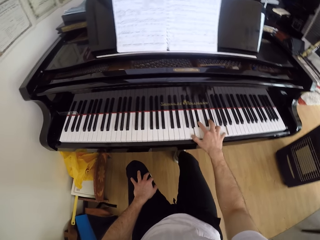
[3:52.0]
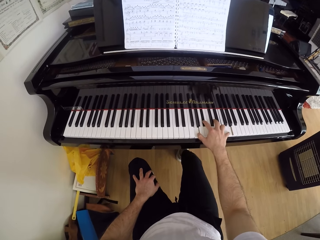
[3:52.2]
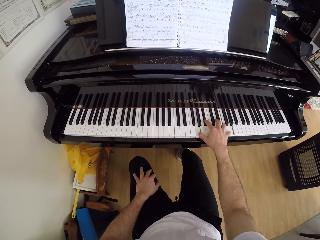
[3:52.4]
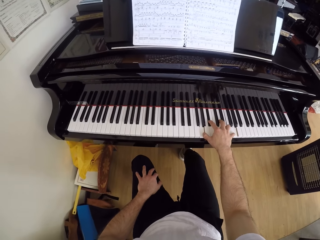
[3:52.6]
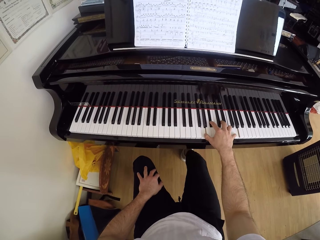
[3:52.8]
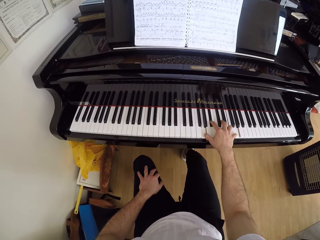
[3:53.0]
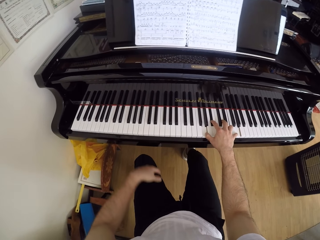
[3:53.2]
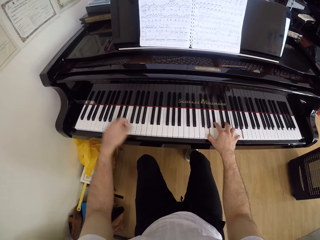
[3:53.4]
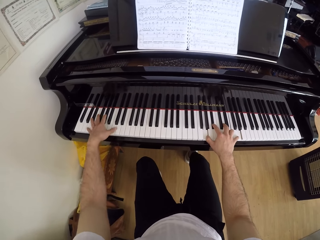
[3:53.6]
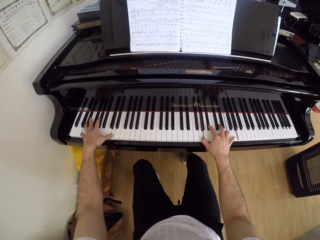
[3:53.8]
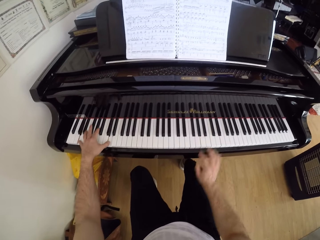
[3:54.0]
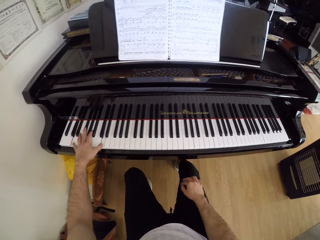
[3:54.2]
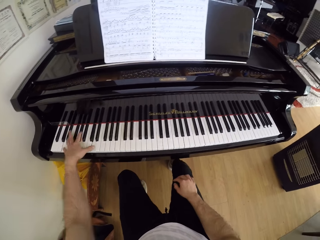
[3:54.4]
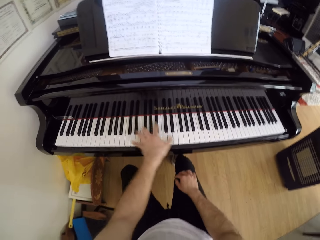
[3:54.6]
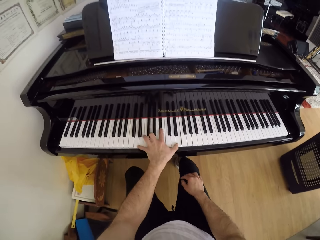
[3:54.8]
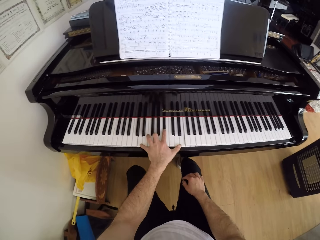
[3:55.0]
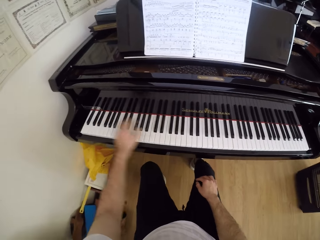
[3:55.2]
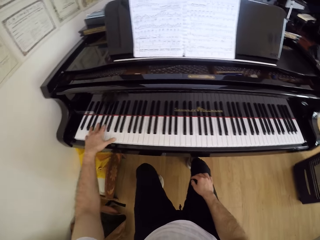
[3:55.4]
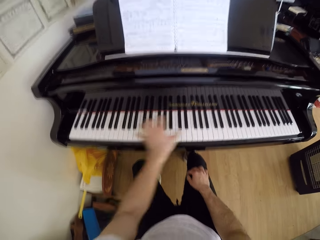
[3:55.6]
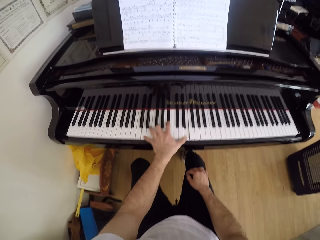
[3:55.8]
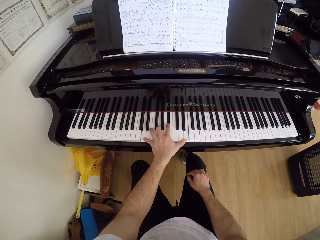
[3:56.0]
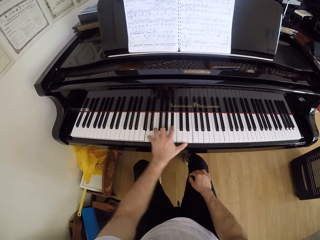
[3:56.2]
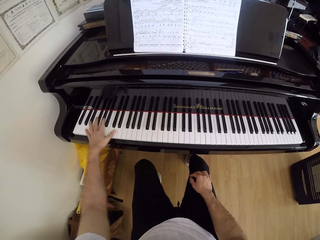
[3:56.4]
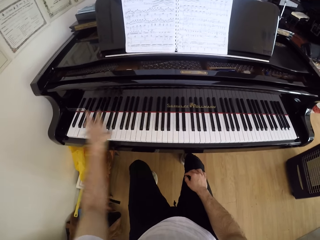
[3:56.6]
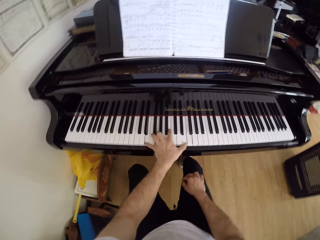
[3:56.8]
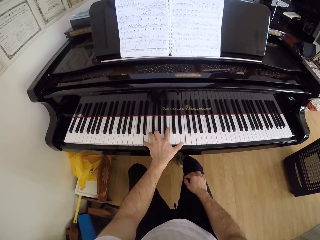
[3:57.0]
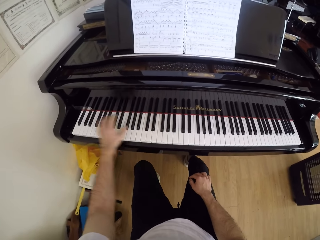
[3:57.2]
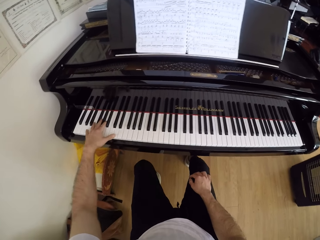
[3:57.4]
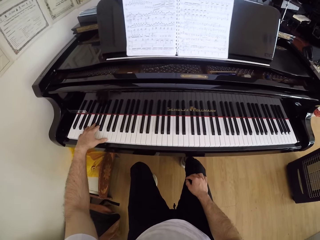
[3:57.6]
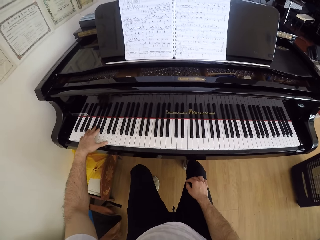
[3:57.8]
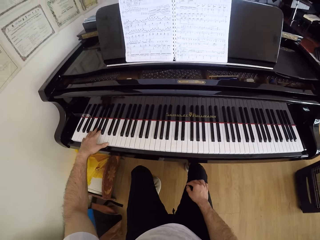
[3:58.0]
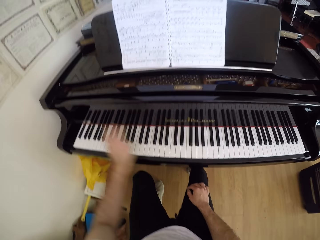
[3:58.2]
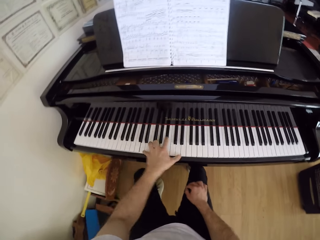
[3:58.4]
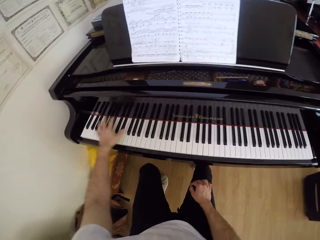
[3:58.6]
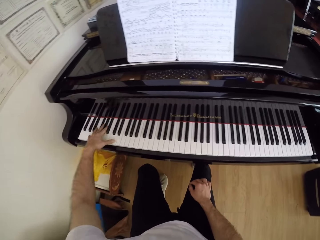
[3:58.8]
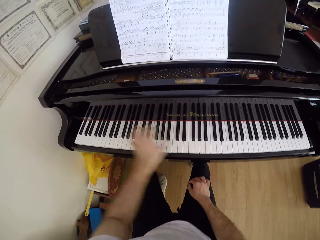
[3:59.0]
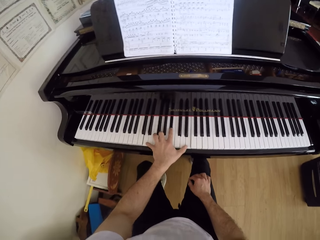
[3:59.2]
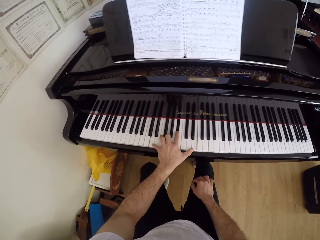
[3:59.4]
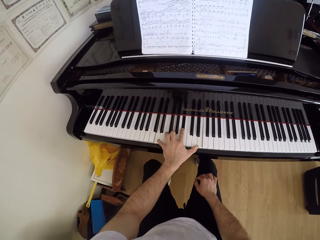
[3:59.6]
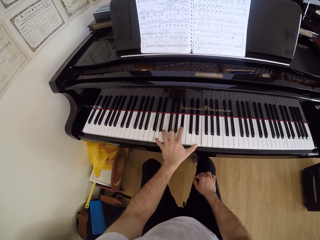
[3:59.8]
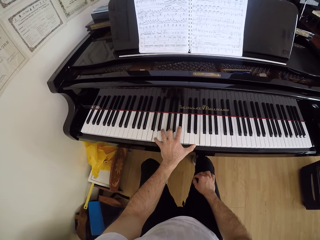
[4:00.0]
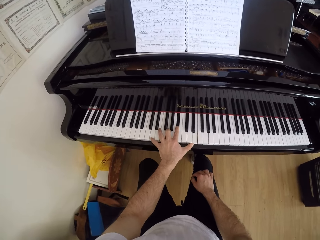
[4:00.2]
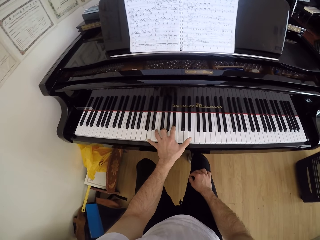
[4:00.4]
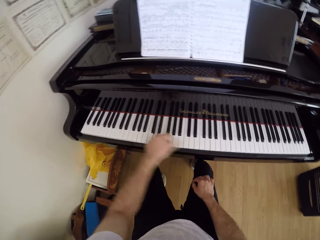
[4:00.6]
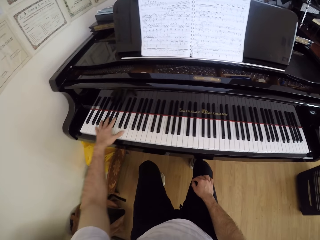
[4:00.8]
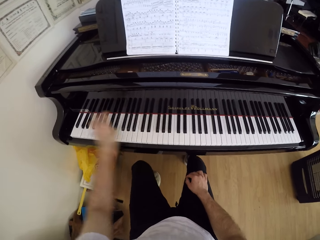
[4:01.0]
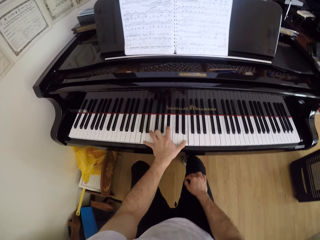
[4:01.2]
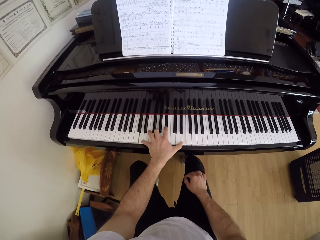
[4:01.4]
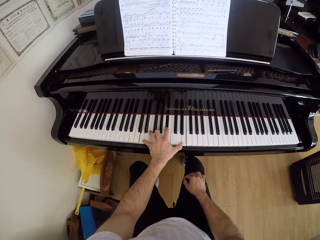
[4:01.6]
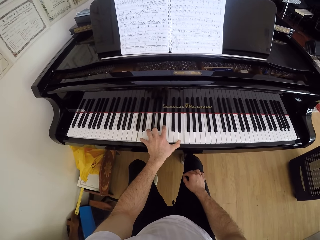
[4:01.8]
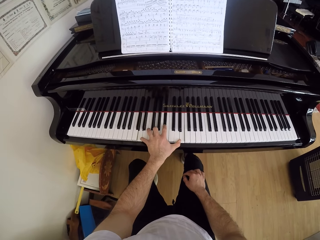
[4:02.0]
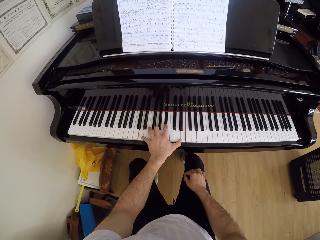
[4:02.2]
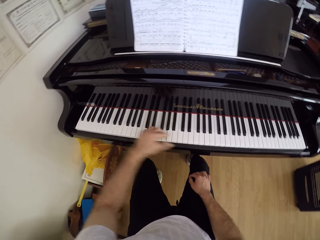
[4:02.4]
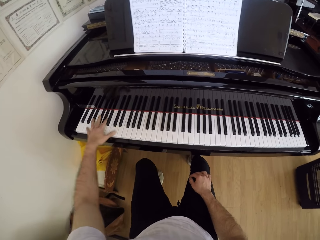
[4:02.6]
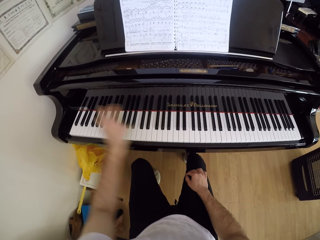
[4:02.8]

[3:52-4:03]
The camera wearer plays the piano with his left hand.

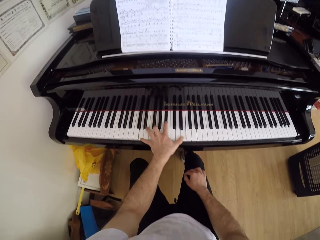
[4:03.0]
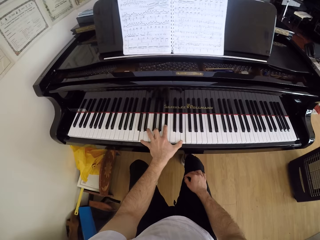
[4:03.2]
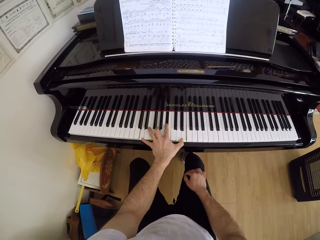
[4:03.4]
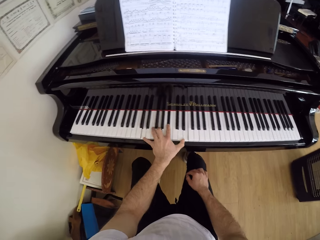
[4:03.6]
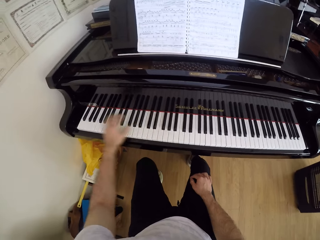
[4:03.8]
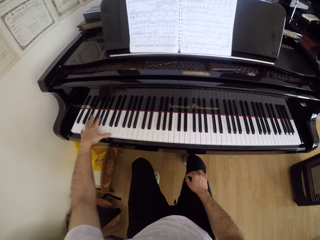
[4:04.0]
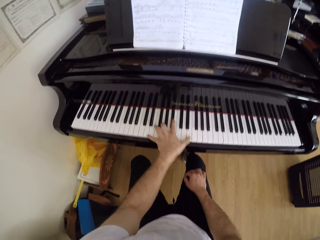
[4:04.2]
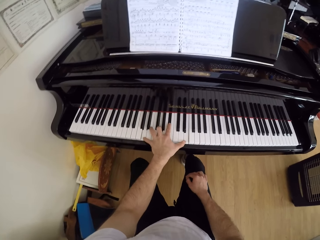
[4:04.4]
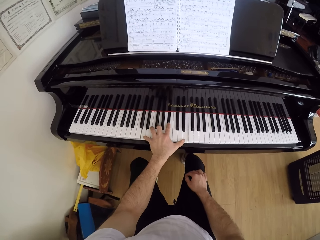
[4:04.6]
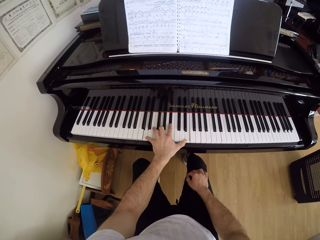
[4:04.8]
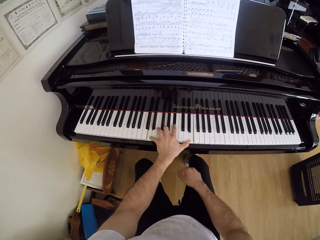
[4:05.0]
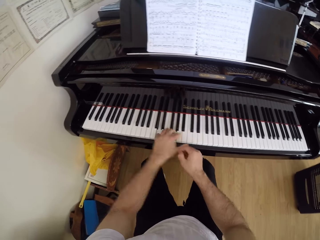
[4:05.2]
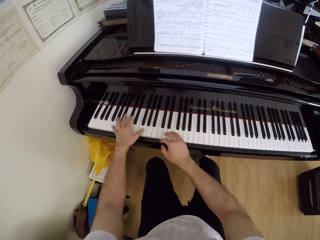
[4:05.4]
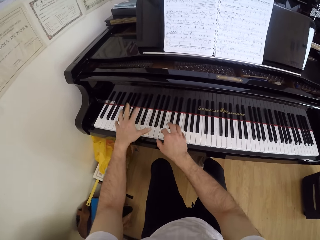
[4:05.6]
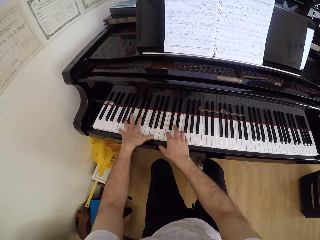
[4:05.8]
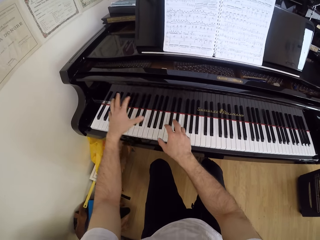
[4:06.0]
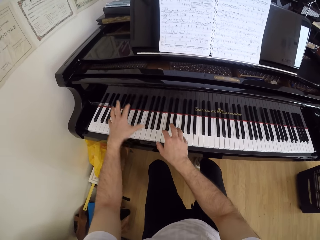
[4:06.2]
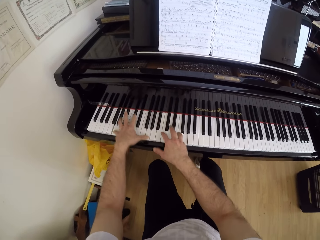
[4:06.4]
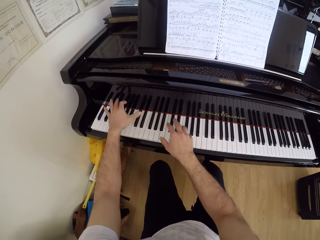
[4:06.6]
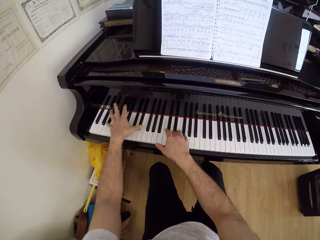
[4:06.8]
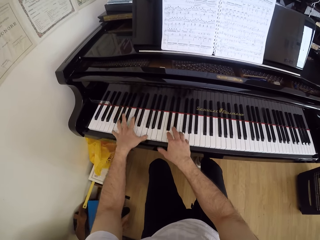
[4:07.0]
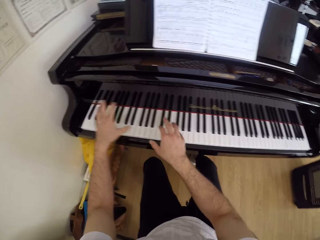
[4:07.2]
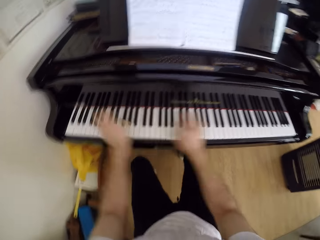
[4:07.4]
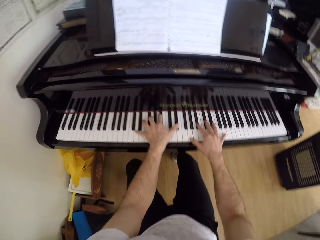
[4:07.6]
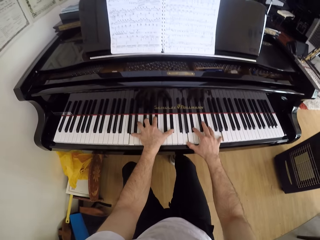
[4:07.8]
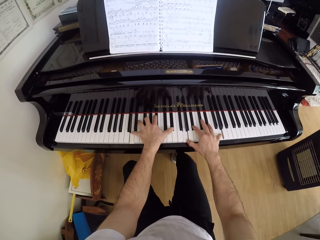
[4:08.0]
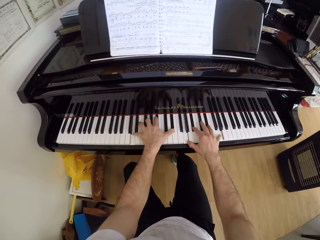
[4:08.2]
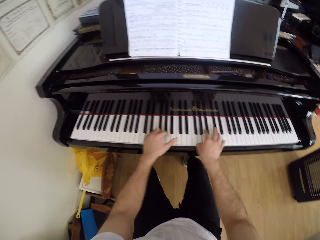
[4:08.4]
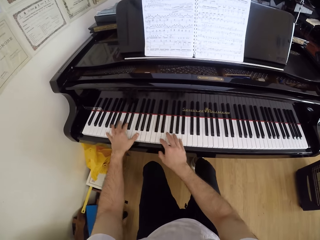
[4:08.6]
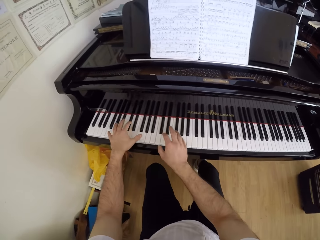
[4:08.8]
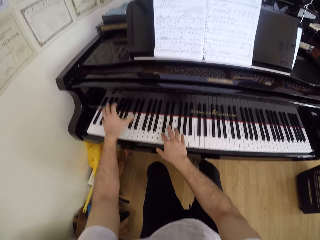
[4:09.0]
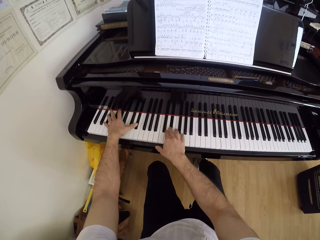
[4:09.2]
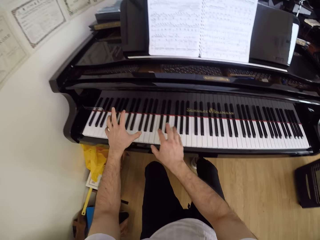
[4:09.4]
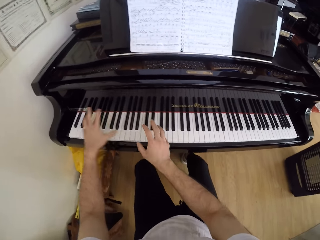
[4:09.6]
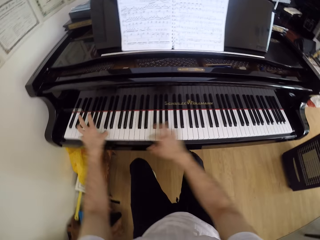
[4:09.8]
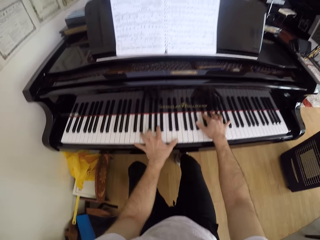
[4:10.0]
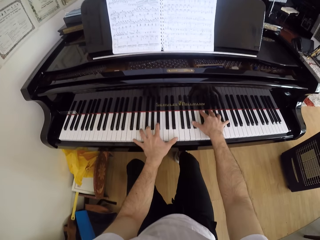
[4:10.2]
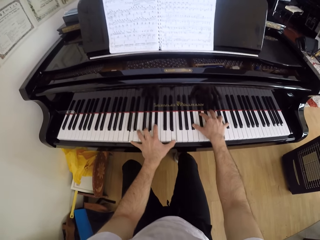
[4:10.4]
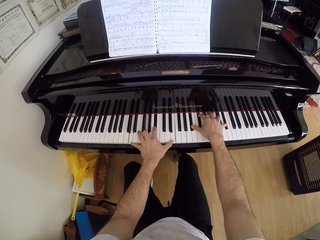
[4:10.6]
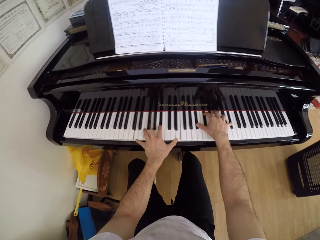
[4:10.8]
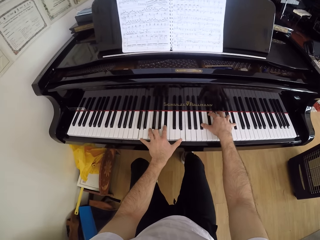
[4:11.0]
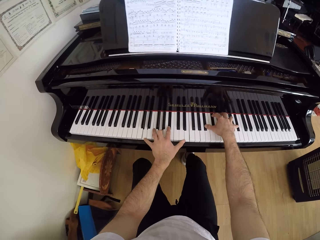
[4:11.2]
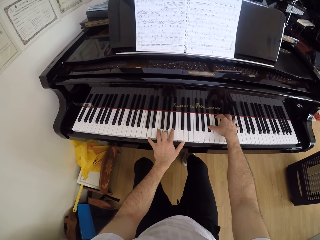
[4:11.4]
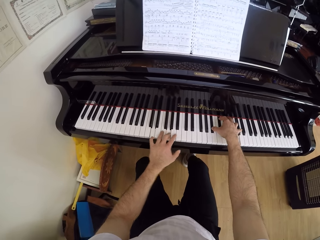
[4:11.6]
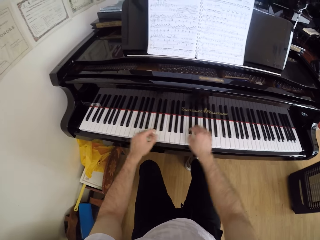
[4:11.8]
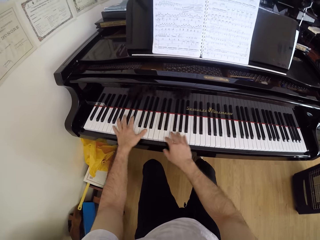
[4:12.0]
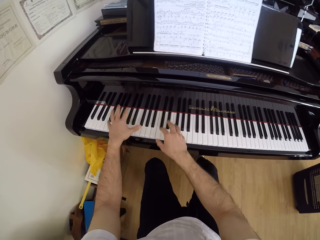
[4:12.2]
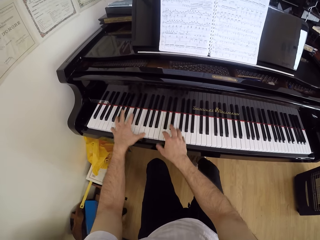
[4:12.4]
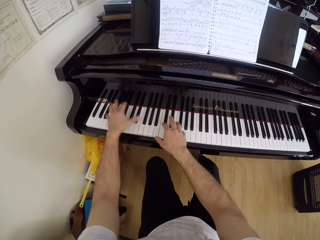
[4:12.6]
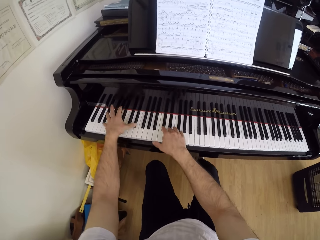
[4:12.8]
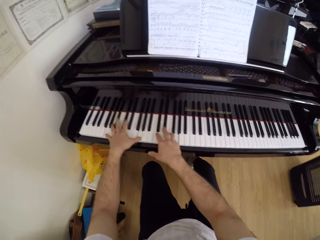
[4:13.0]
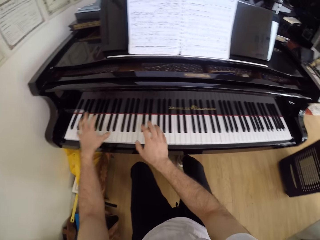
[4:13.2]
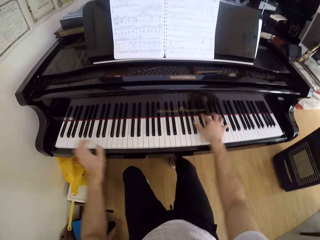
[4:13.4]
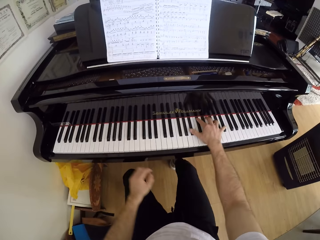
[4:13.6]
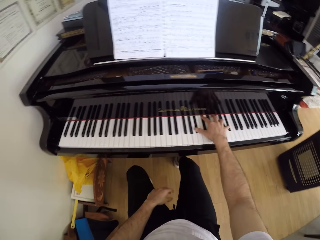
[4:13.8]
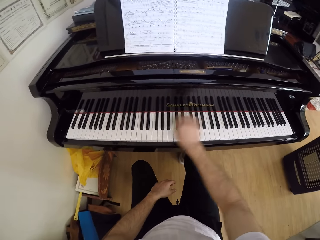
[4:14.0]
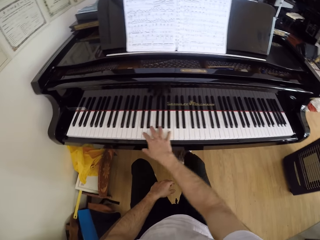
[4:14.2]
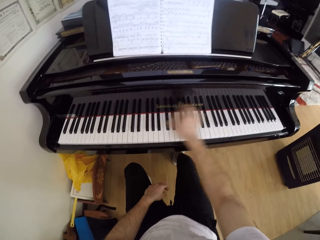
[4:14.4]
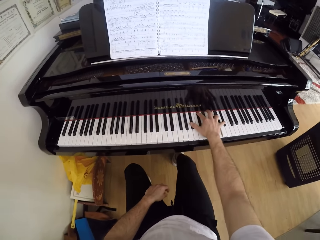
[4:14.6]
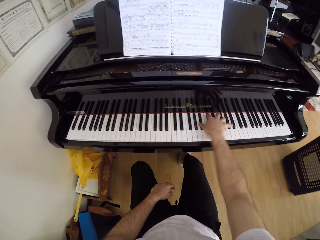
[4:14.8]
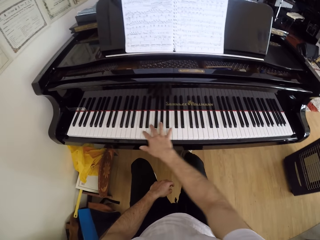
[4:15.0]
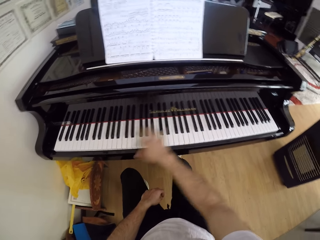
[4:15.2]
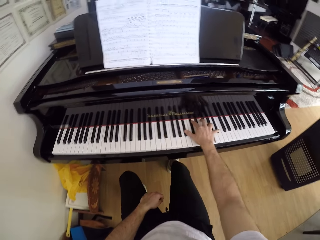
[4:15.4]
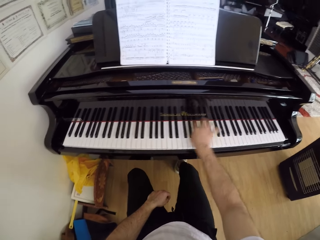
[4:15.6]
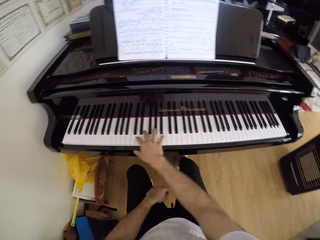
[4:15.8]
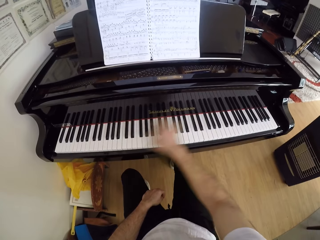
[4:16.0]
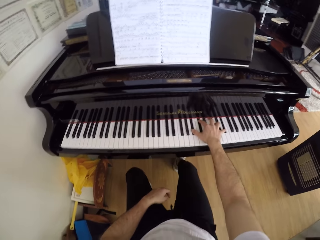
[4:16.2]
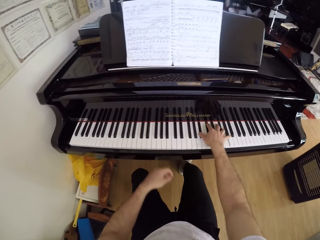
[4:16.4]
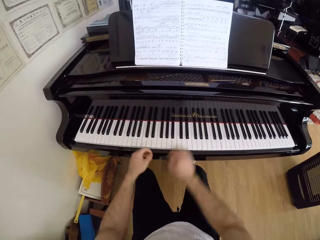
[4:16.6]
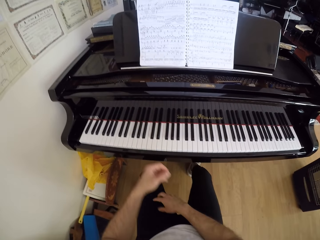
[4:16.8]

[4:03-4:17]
The camera wearer plays the piano with both hands. He plays the piano with his right hand.
